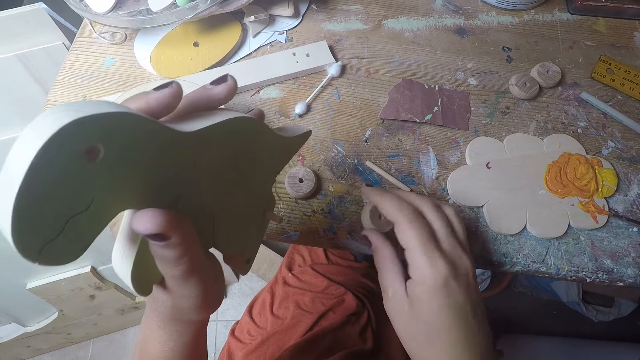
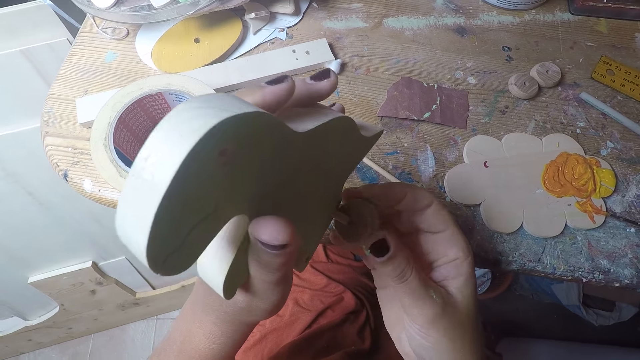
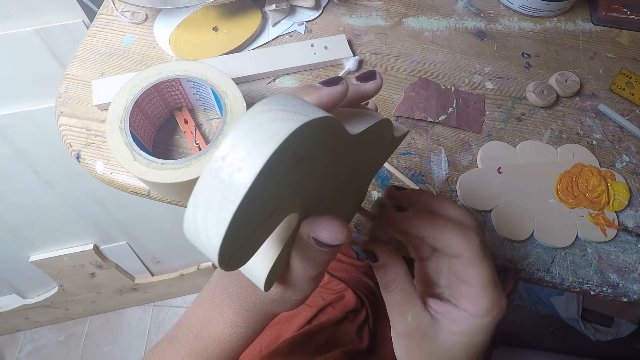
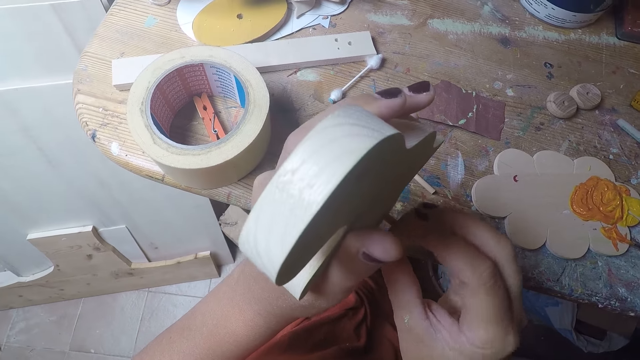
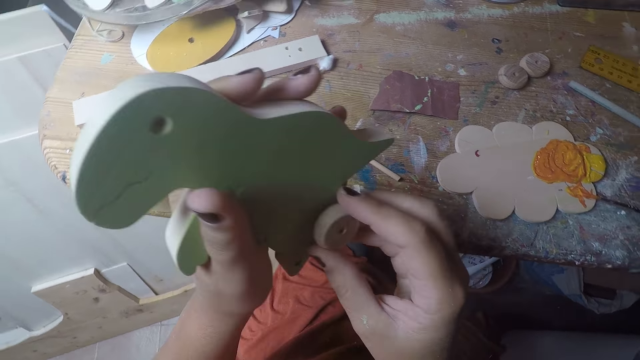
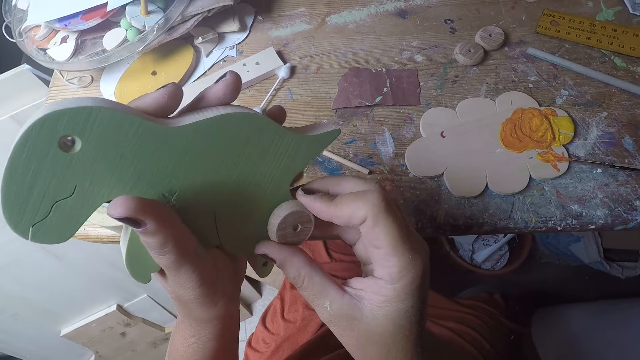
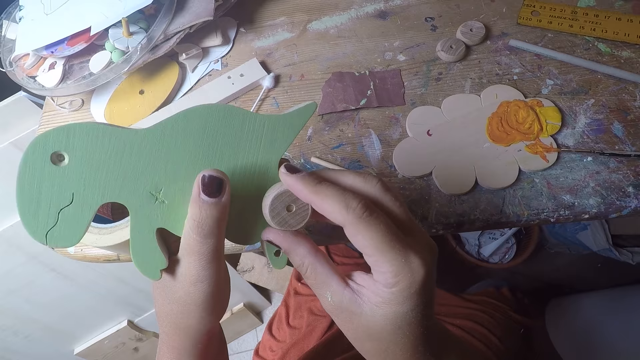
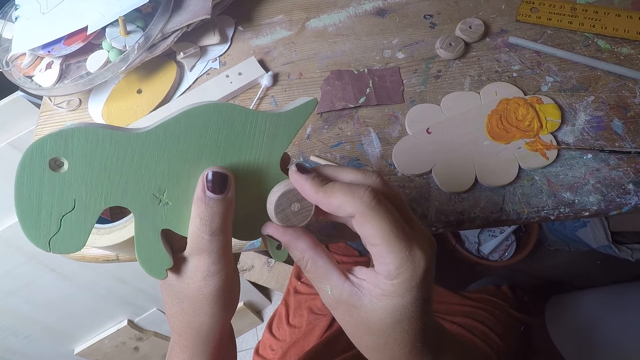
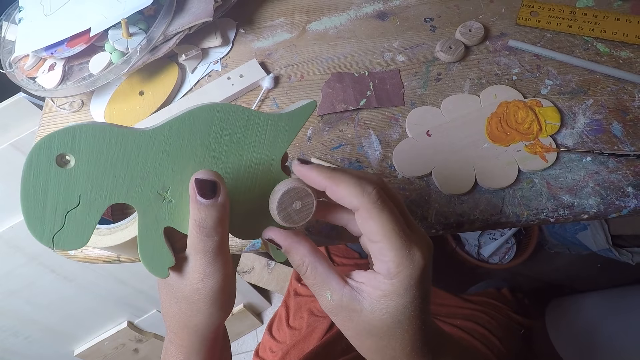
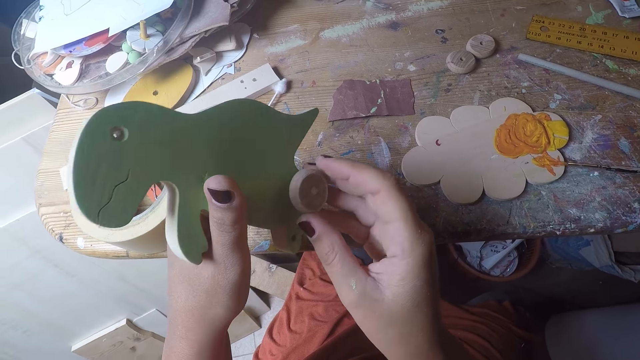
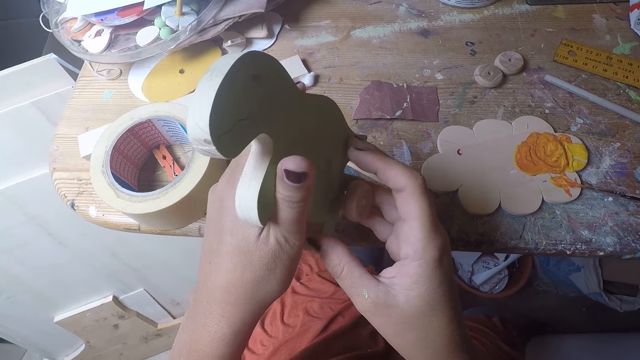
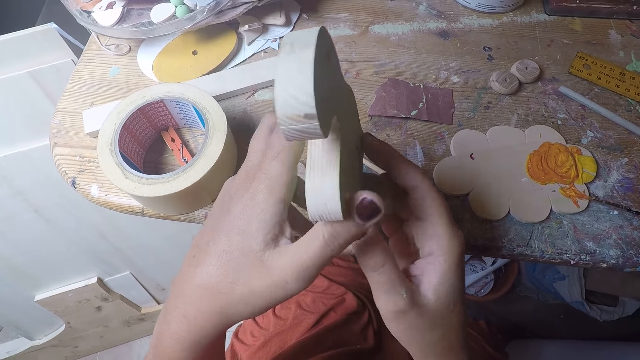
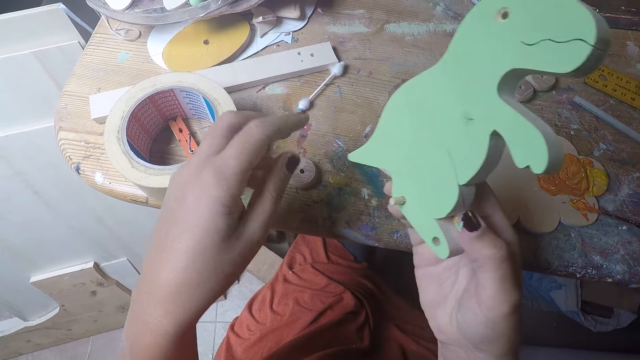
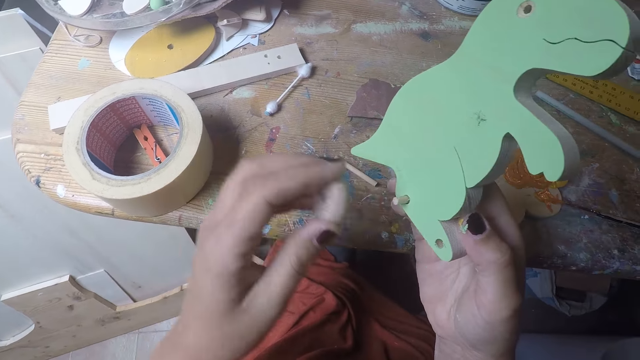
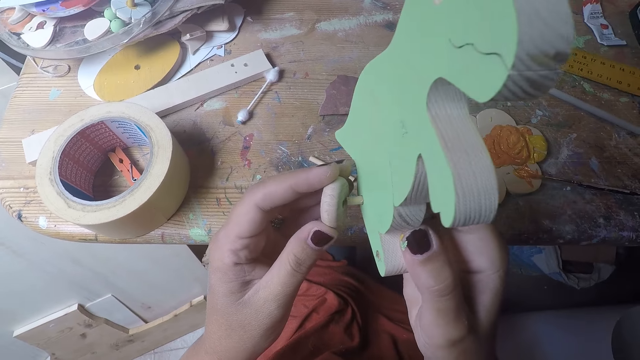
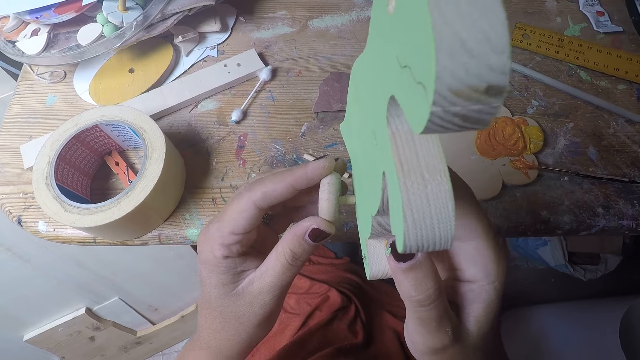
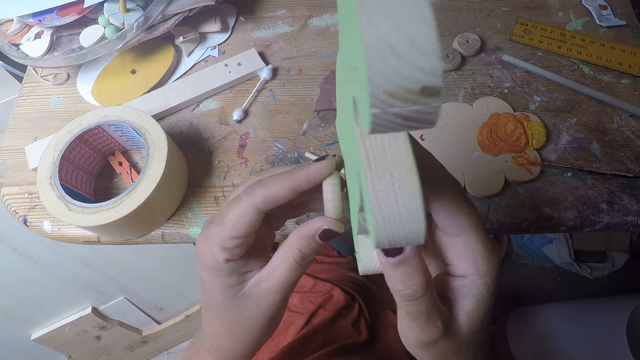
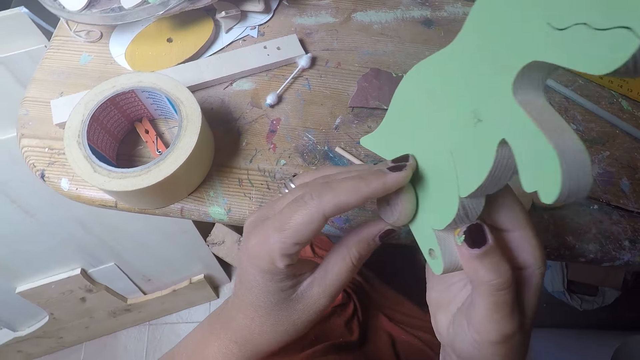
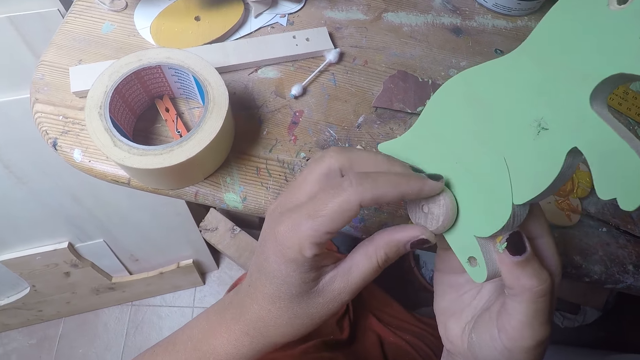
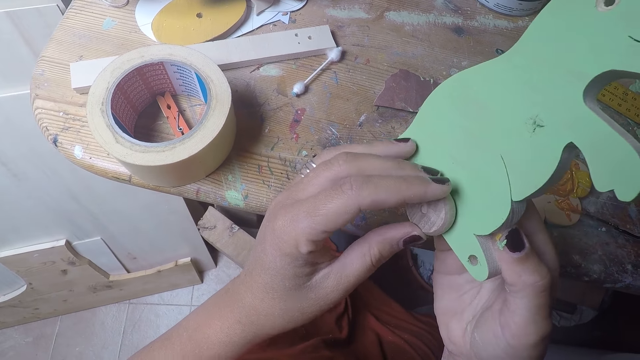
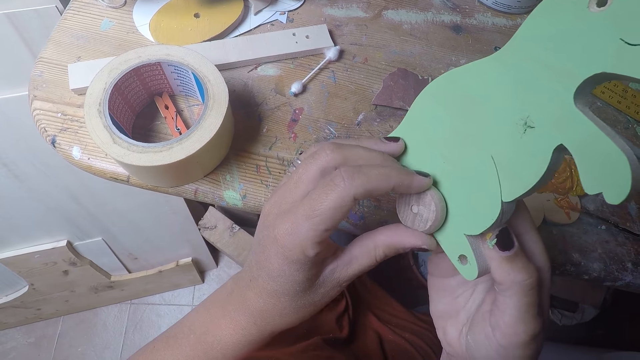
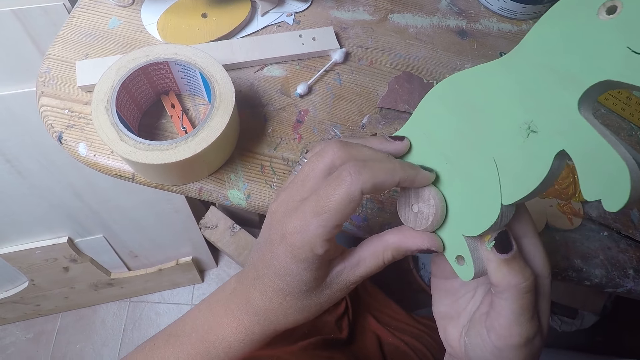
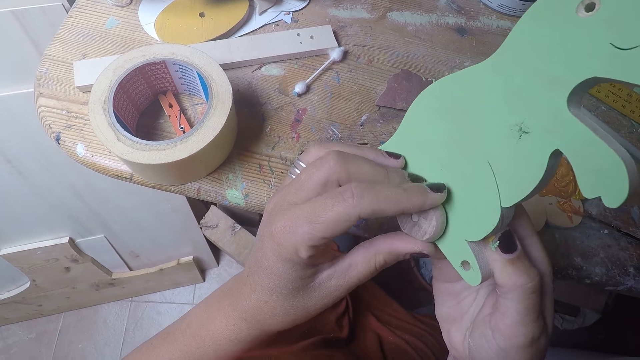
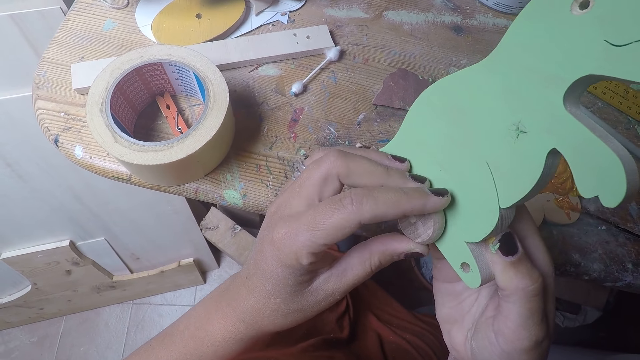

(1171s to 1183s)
The camera wearer picks the round wood on the table with her right hand. She puts the round wood in her right hand on the short stick in the hole of the wooden dinosaur. She holds the wooden dinosaur in her right hand. She picks the round wood on the table with her left hand. She puts the round wood in her left hand on the short stick in the hole of the wooden dinosaur.

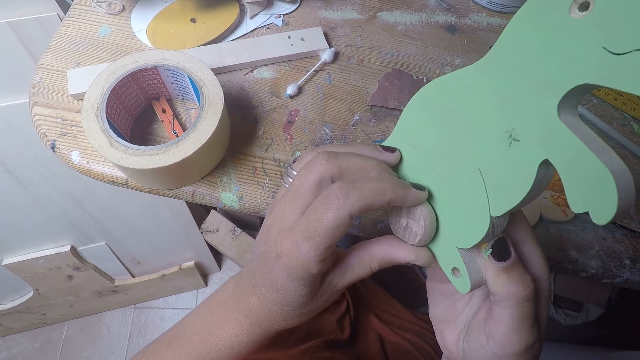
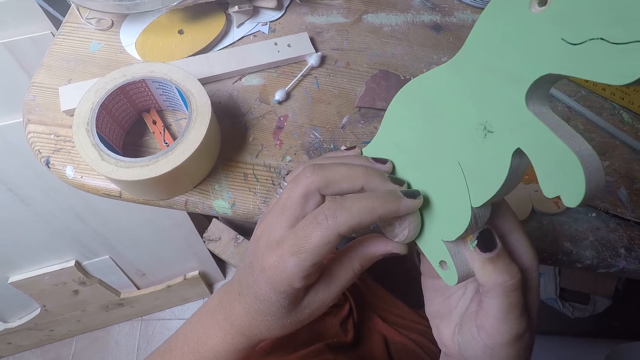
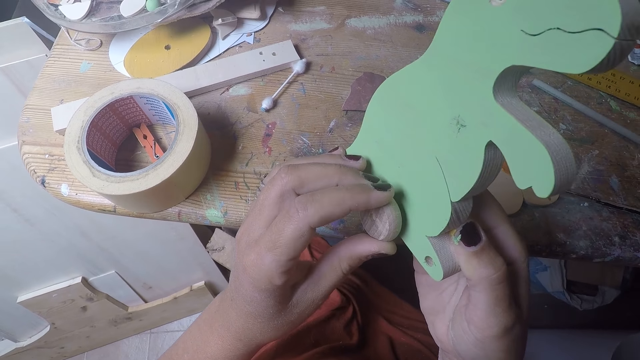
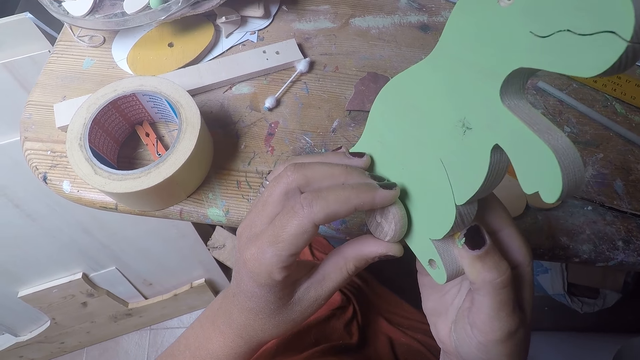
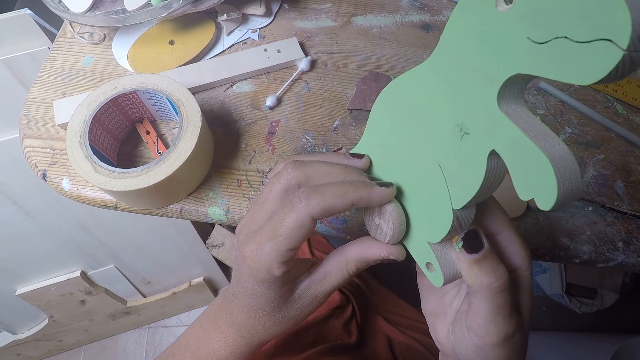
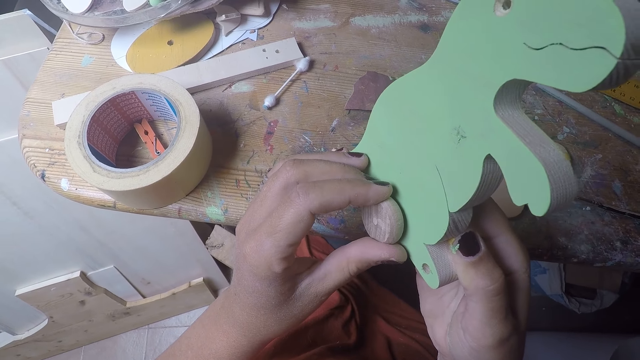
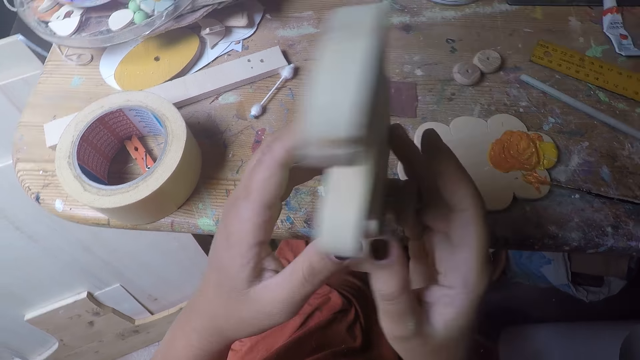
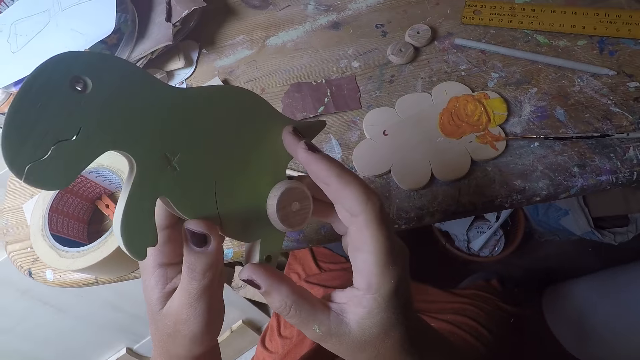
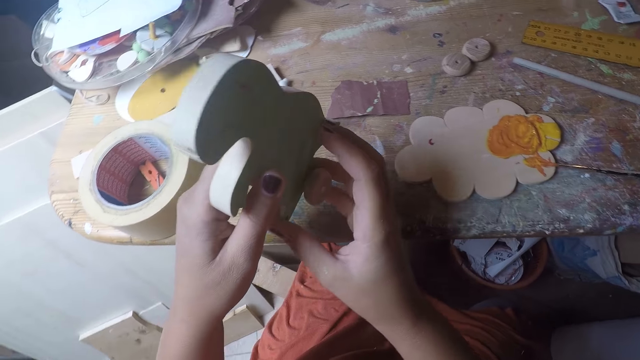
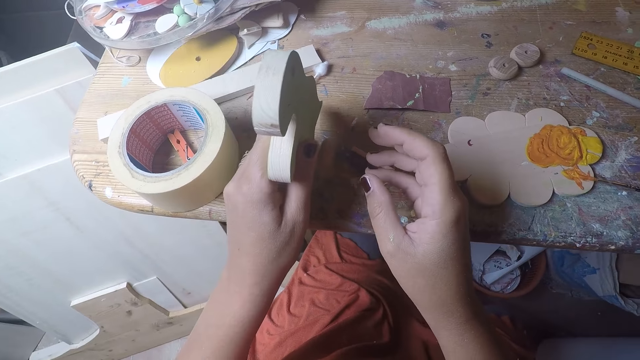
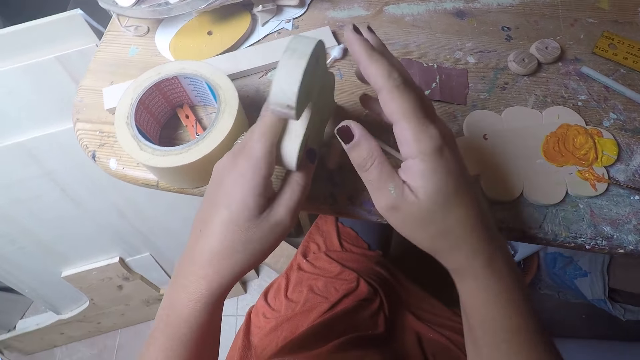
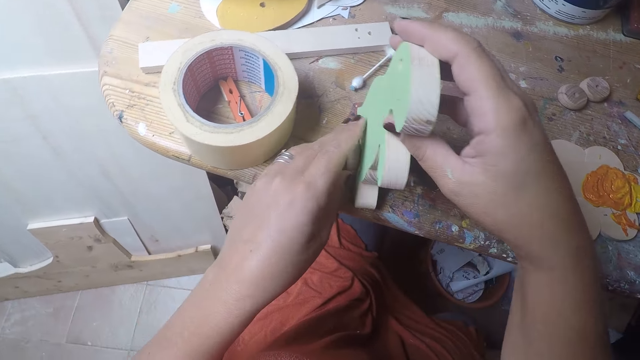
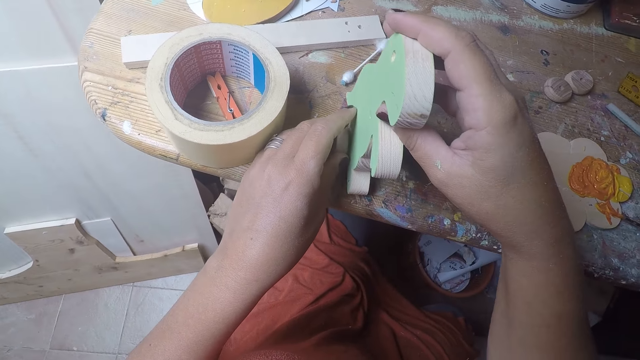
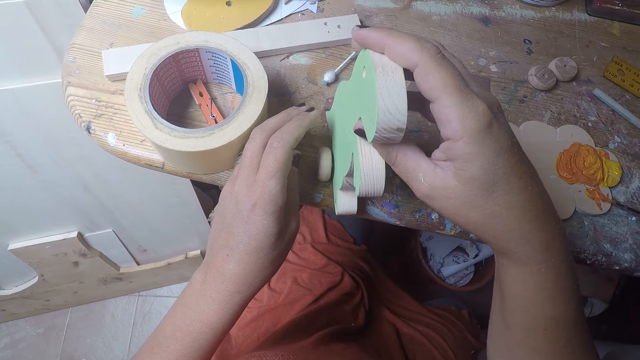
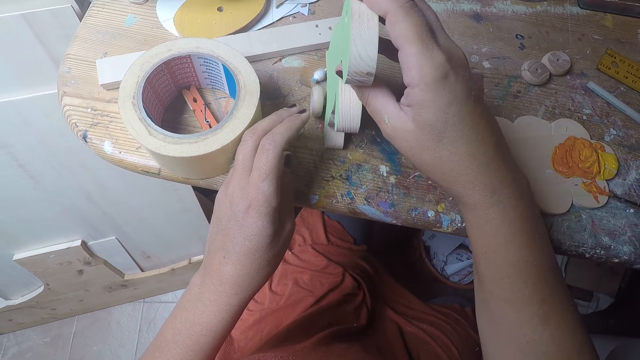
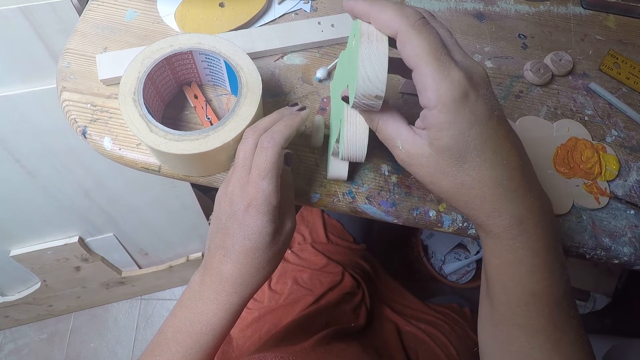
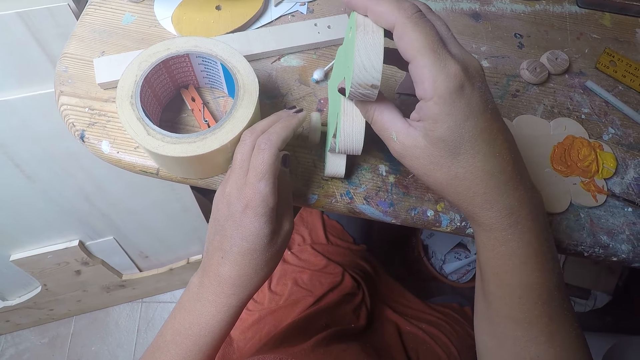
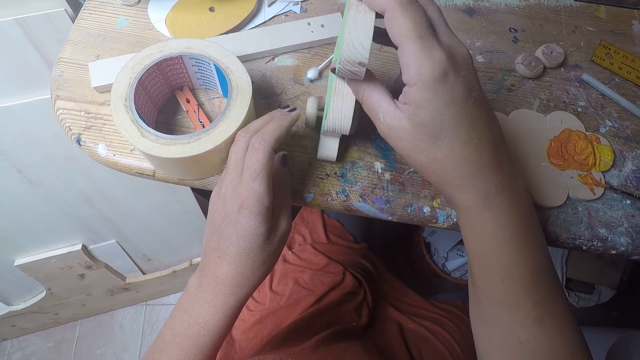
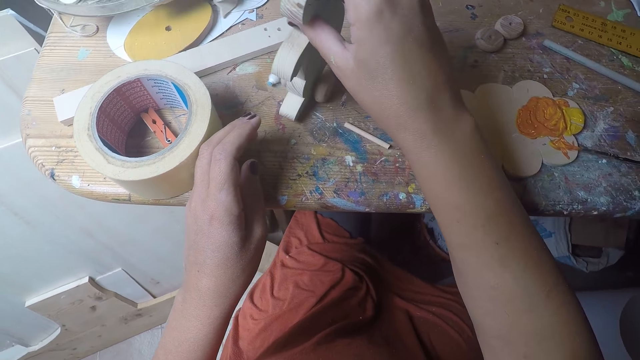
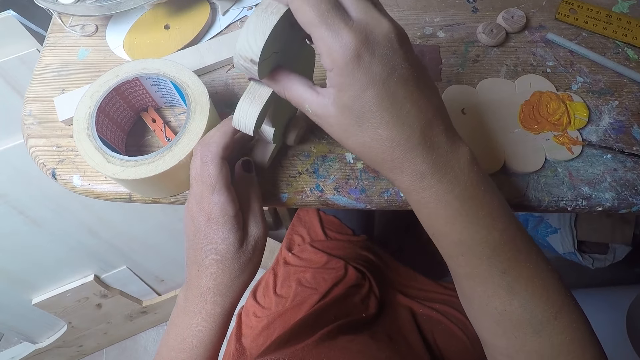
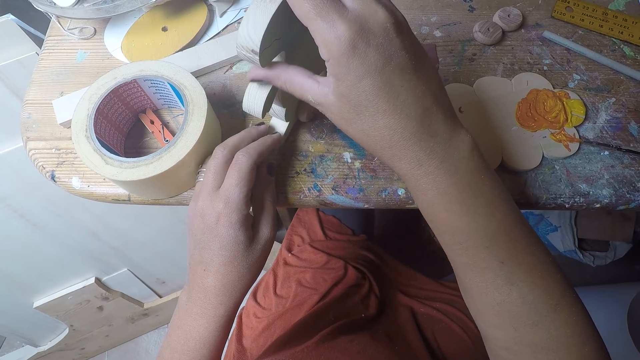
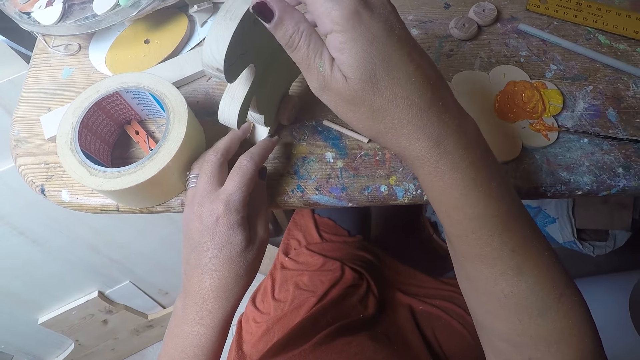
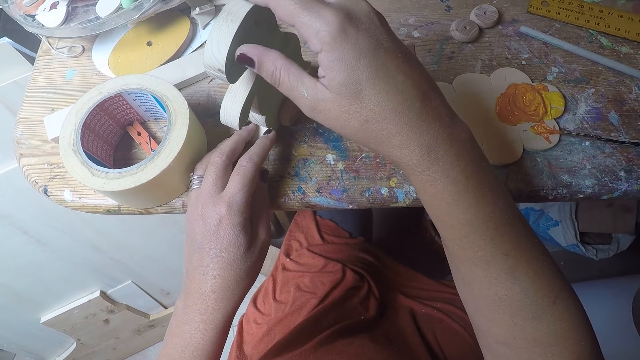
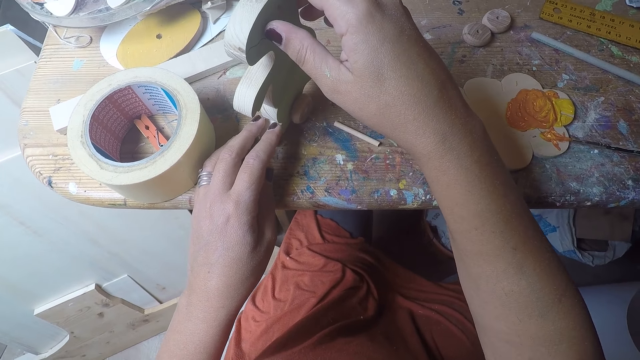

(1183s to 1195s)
The camera wearer holds the wooden dinosaur with both hands. She drops the wooden dinosaur on the table with her left hand. She holds the wooden dinosaur on the table with her right hand. She rolls a woodcraft on the table. She moves the wooden dinosaur on the table with her right hand.
